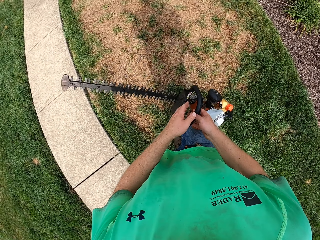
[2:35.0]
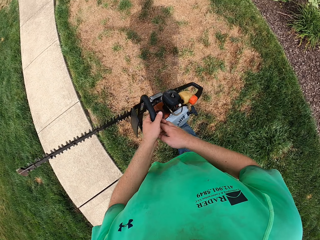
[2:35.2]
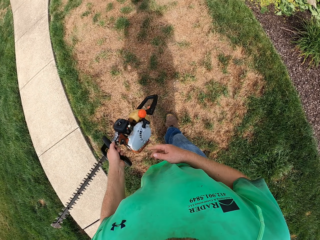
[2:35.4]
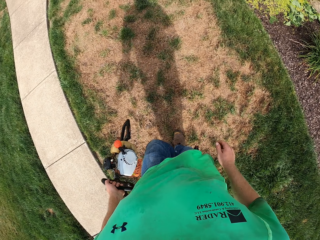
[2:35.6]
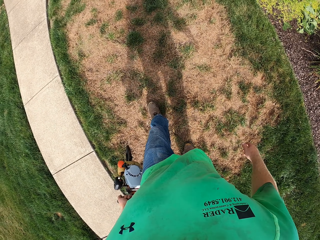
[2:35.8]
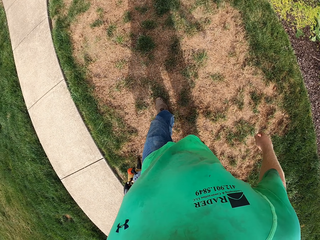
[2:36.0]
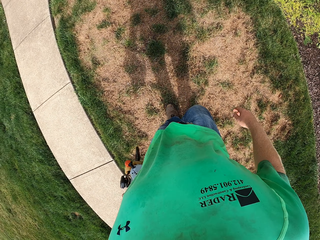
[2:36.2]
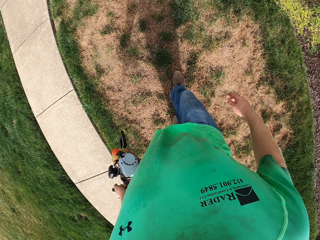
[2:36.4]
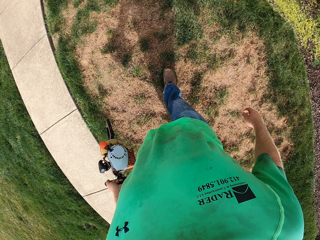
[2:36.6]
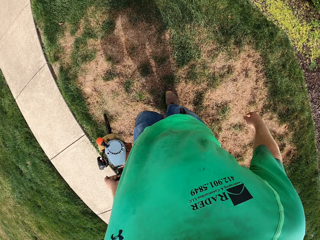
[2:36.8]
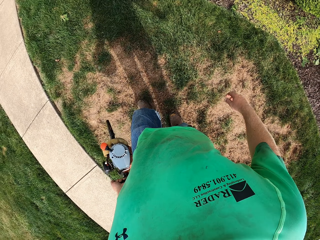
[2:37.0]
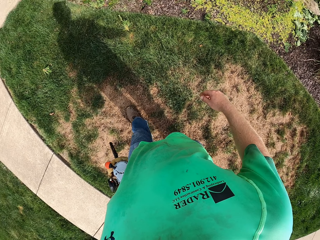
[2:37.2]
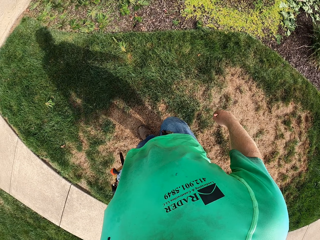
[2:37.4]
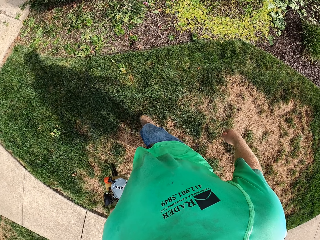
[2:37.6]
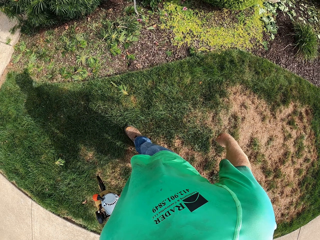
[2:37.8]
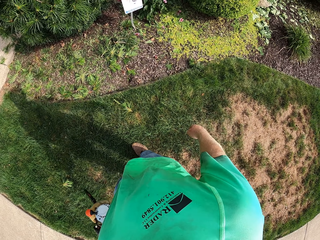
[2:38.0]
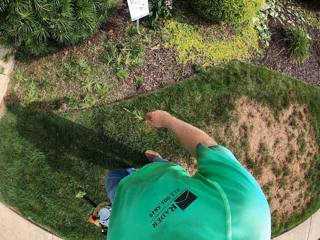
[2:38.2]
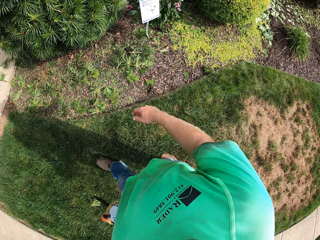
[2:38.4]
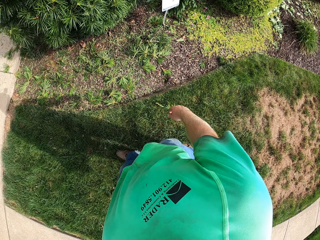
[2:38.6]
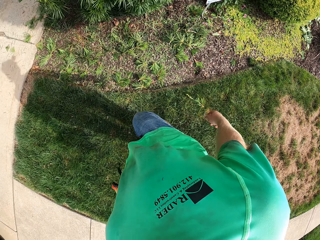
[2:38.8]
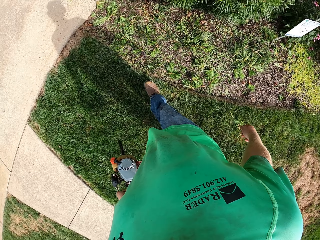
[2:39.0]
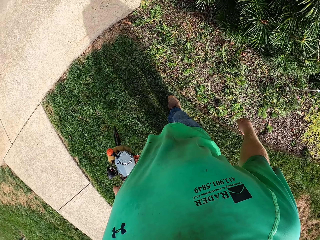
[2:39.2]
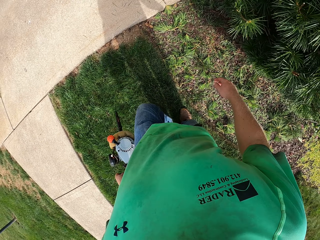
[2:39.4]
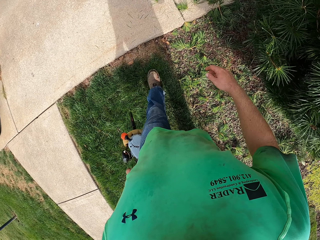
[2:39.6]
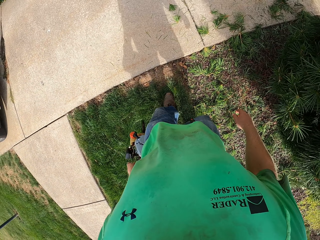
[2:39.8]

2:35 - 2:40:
The camera wearer takes the hedge trimmer from his right hand with his left hand.

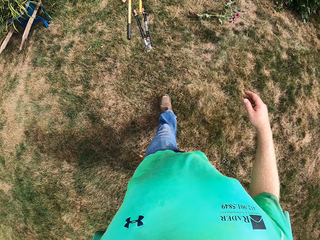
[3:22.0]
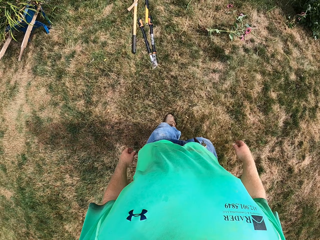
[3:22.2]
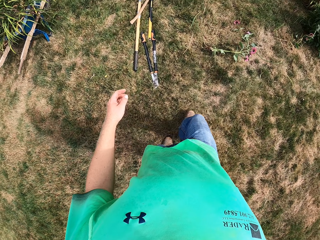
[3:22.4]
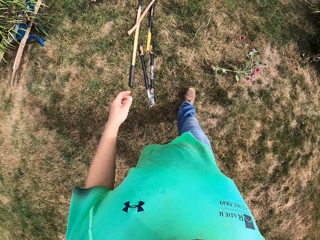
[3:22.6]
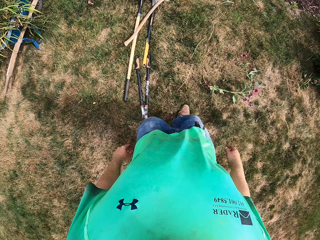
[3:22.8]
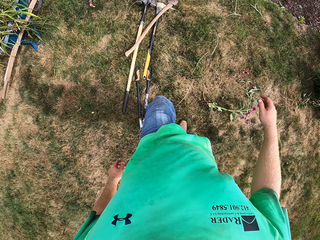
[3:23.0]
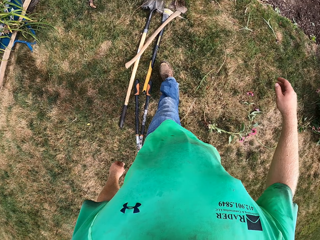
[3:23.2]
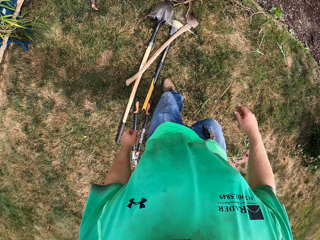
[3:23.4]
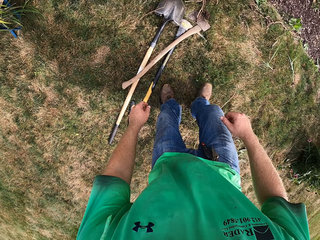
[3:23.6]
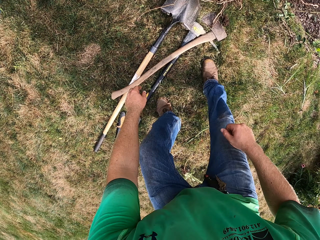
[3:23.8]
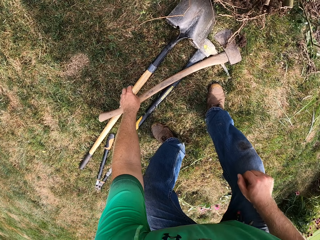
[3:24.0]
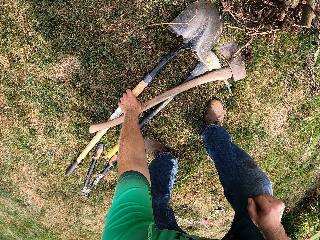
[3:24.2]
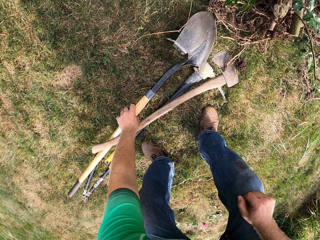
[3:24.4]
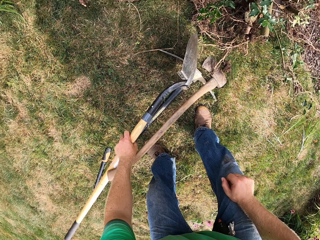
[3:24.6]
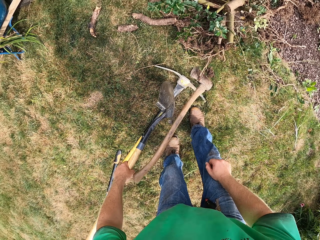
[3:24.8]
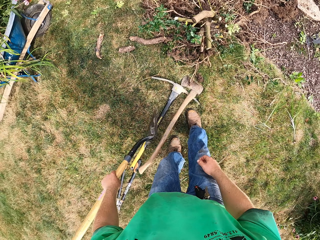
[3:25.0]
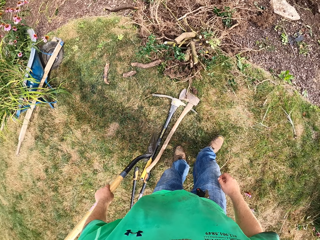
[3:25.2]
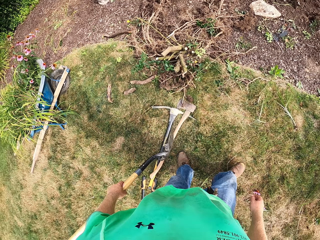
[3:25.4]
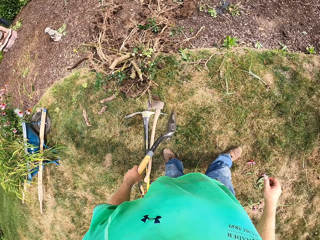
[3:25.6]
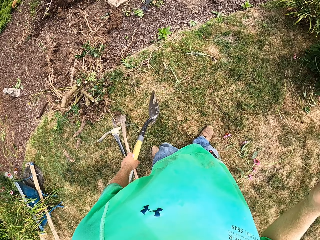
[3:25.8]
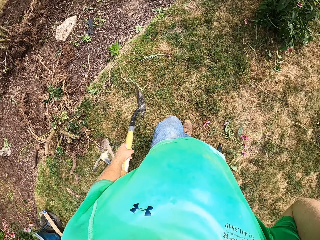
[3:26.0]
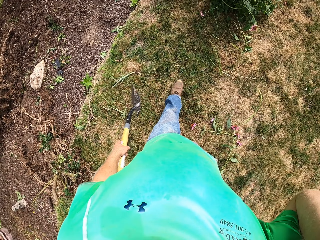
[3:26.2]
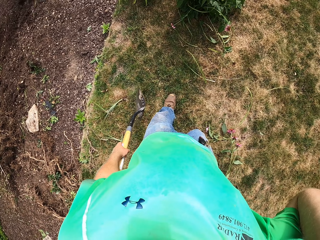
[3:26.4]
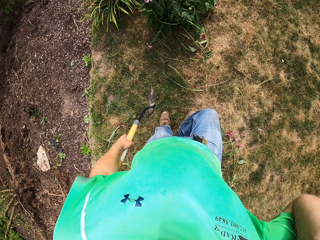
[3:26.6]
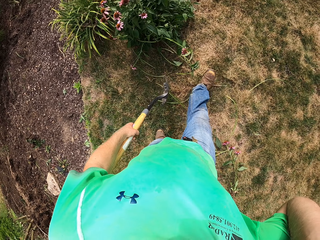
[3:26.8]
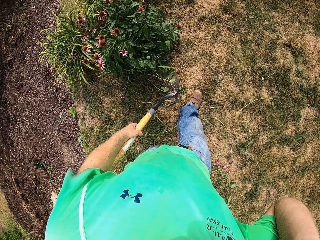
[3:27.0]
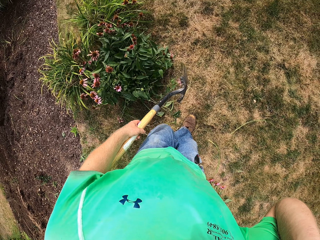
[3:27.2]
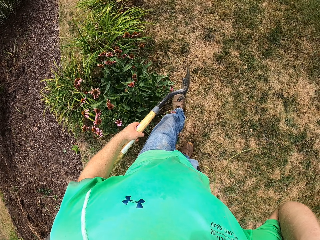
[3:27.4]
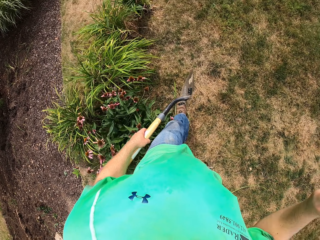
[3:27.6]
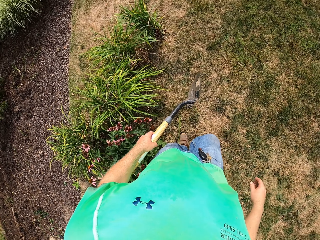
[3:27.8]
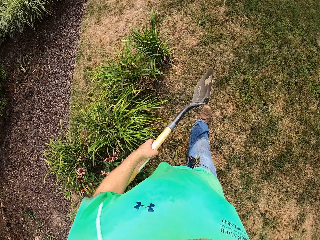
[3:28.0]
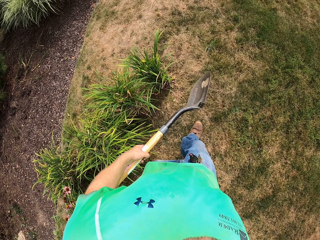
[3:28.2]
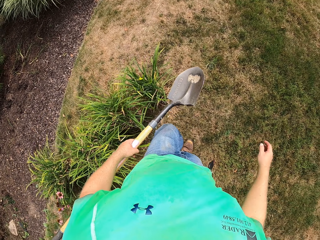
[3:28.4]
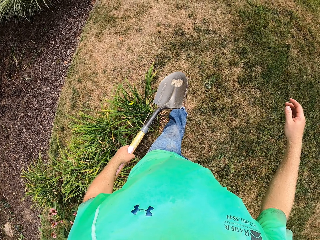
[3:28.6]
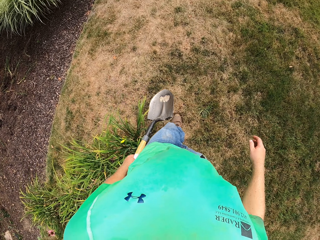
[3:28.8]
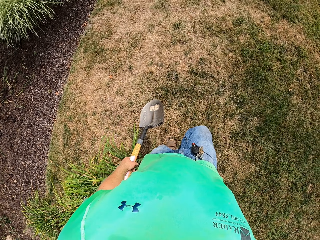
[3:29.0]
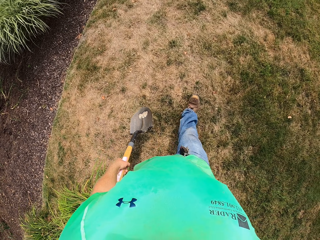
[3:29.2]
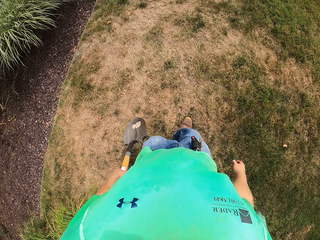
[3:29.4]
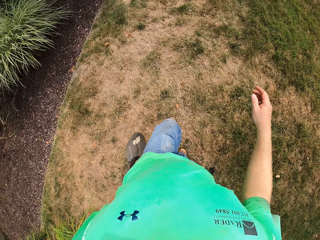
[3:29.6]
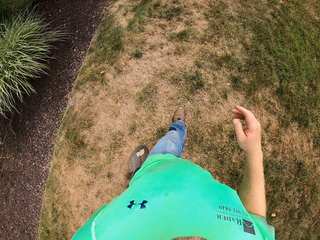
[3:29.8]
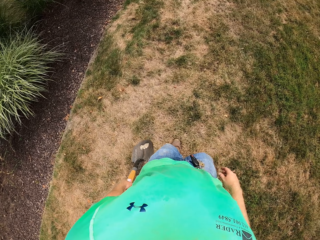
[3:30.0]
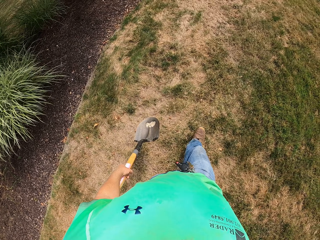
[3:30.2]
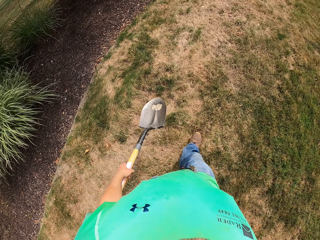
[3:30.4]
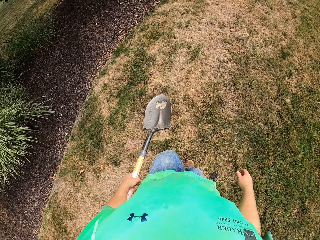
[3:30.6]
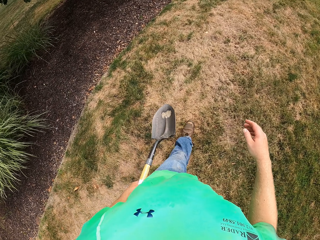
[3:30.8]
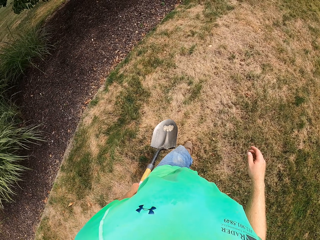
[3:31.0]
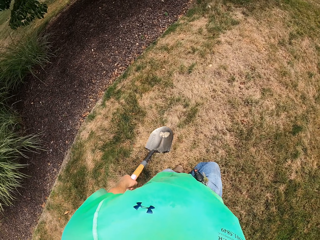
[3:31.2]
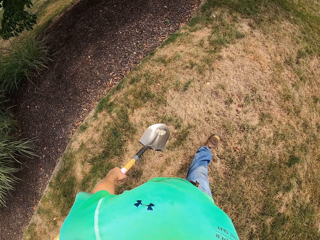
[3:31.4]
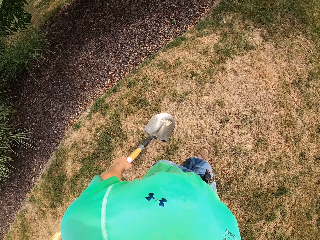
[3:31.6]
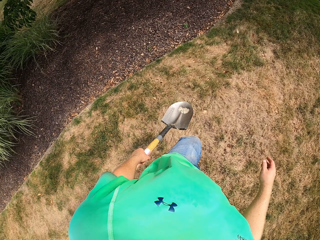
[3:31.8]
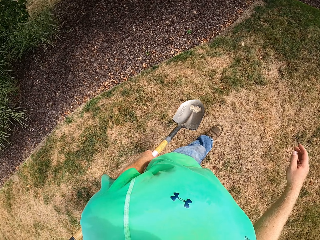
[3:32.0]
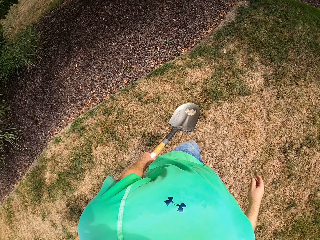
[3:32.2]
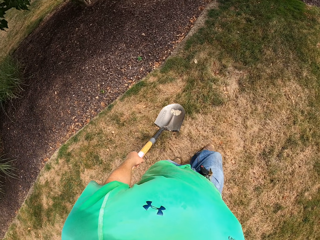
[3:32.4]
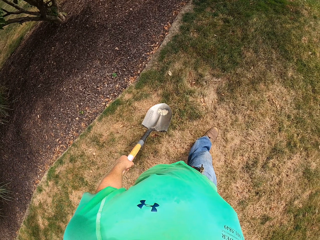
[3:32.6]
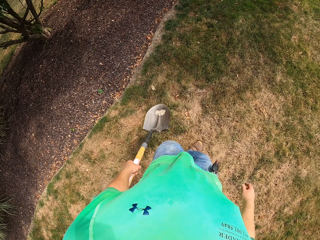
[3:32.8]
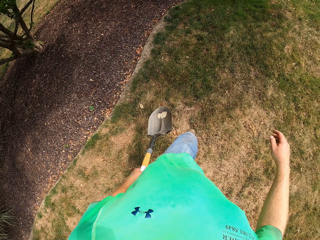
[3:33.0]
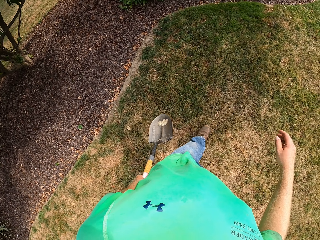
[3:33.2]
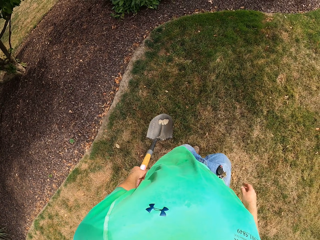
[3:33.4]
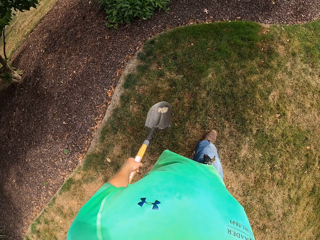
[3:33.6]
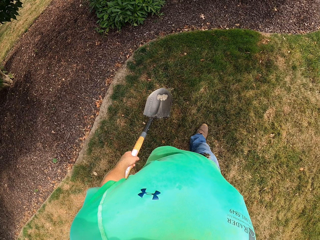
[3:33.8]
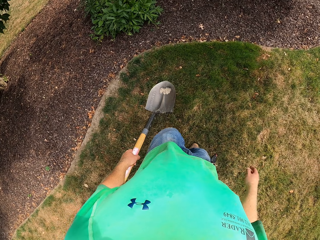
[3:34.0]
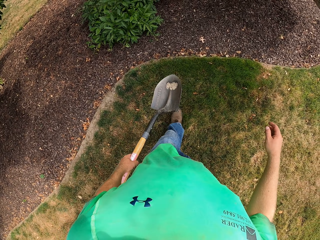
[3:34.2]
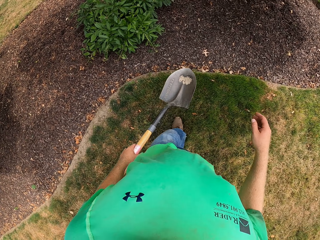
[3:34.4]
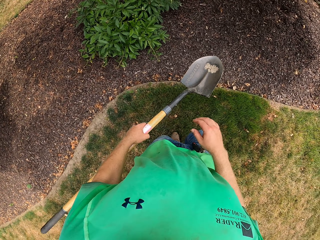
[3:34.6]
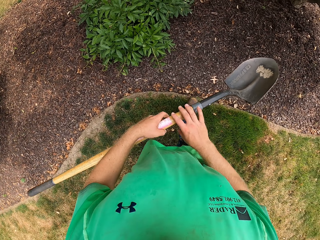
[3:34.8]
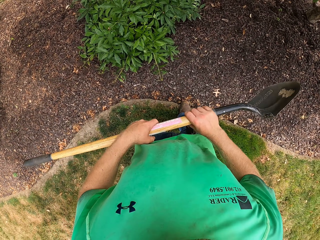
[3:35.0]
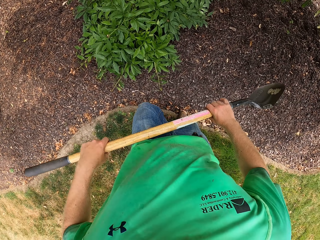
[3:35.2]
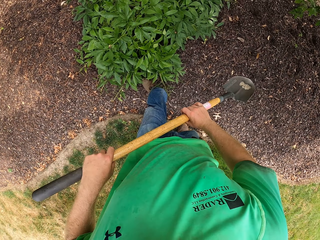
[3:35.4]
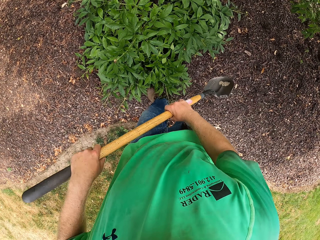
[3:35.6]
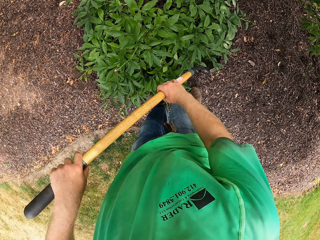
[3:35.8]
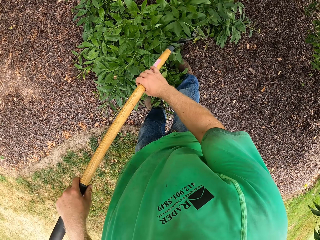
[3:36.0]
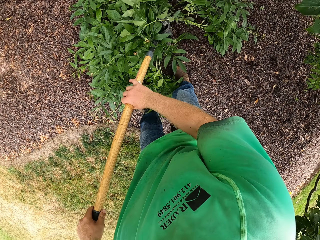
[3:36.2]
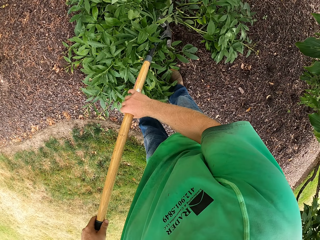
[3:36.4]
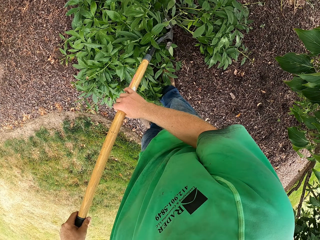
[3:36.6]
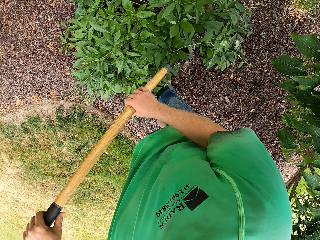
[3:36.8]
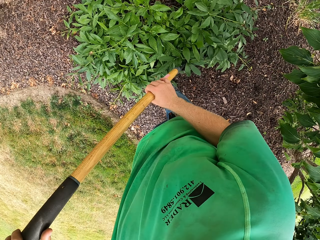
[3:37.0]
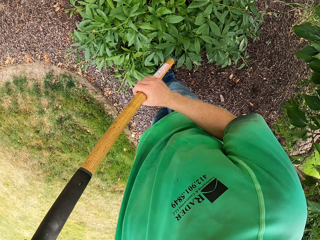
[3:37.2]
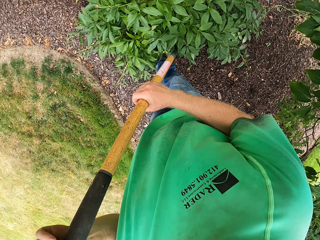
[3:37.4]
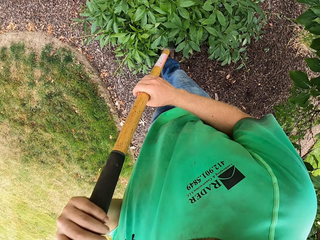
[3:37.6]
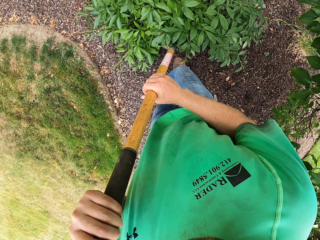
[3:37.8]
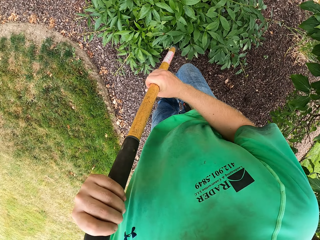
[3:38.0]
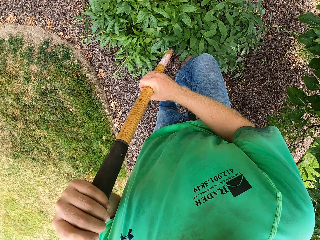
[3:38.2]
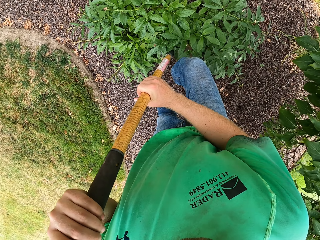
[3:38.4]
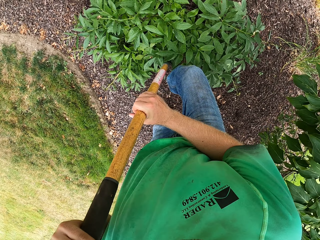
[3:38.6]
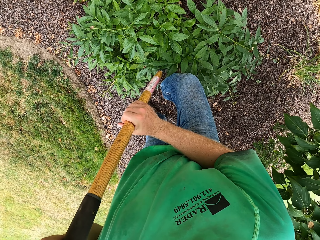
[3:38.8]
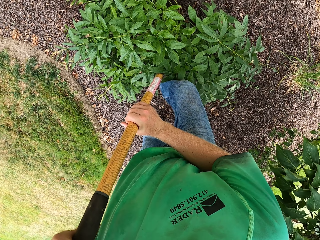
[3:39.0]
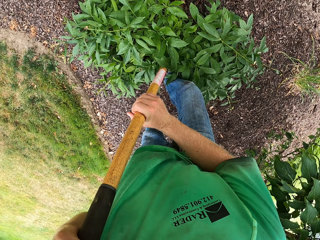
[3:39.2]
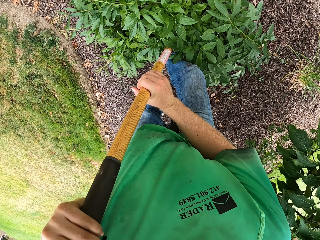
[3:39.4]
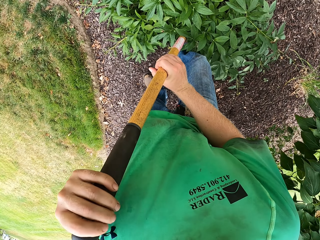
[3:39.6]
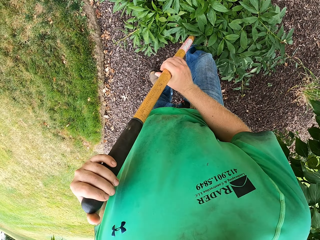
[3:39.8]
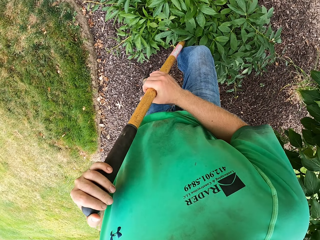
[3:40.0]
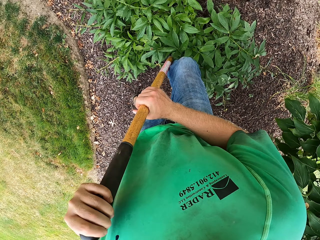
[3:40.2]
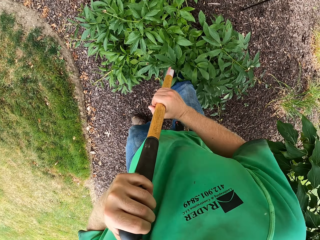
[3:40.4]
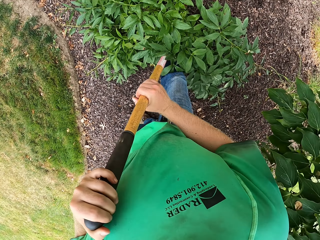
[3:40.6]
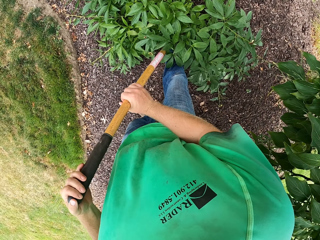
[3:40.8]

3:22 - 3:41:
The camera wearer picks up a shovel or spade from the ground with his left hand. He walks around the compound. He holds the shovel in his left hand with his right hand. He moves a plant with the shovel in his hands. He puts the shovel in his hands into the ground. He digs the ground with the spade. He pushes the shovel into the ground with his right leg.
